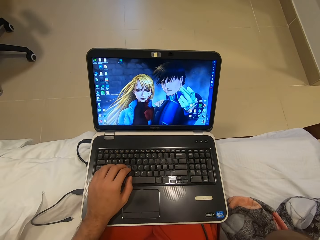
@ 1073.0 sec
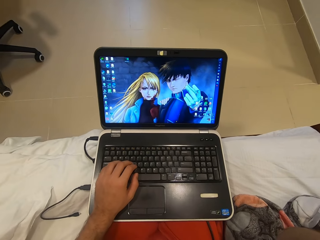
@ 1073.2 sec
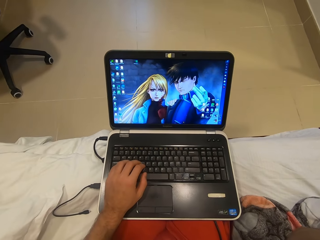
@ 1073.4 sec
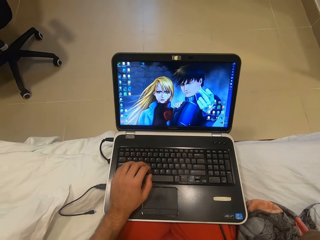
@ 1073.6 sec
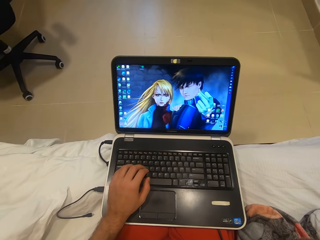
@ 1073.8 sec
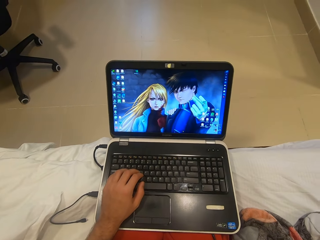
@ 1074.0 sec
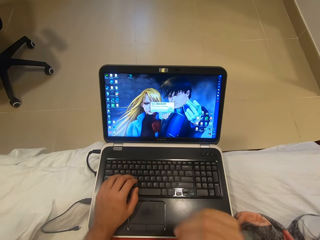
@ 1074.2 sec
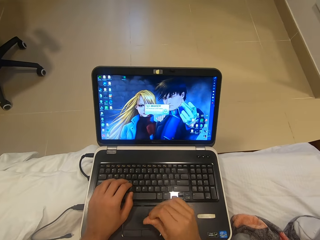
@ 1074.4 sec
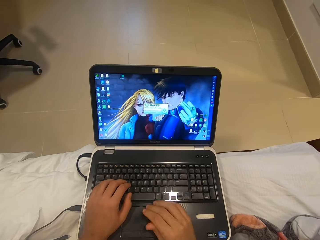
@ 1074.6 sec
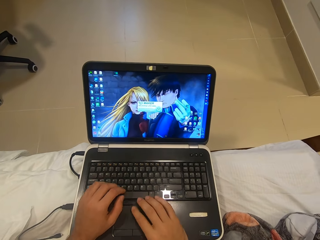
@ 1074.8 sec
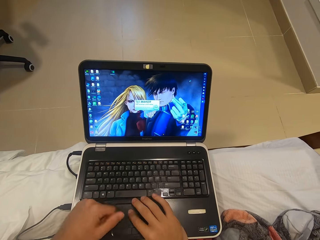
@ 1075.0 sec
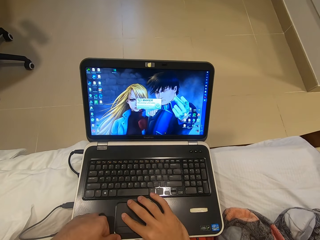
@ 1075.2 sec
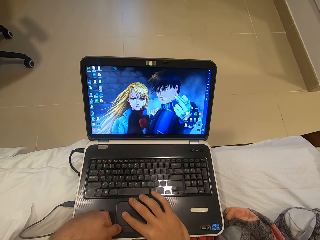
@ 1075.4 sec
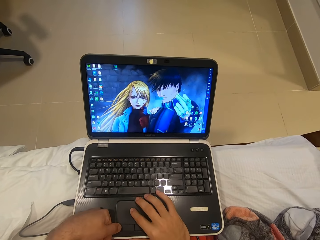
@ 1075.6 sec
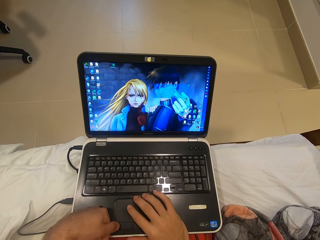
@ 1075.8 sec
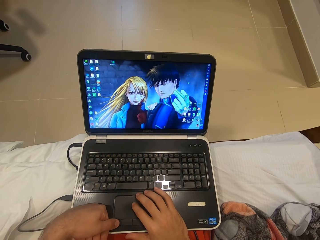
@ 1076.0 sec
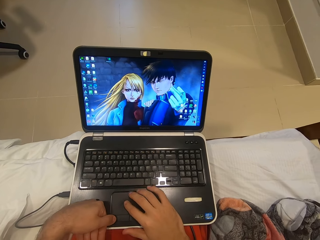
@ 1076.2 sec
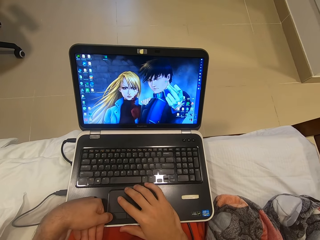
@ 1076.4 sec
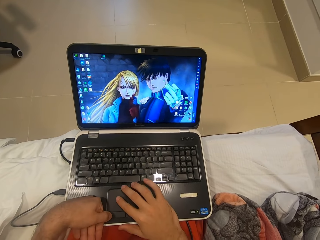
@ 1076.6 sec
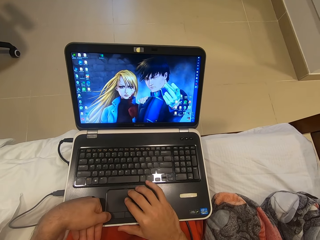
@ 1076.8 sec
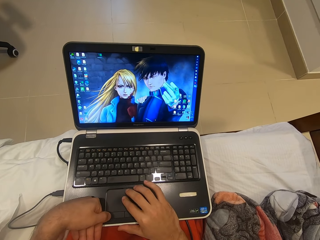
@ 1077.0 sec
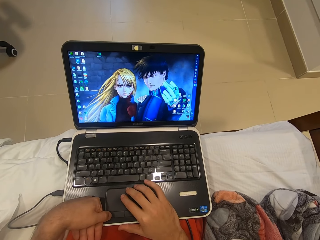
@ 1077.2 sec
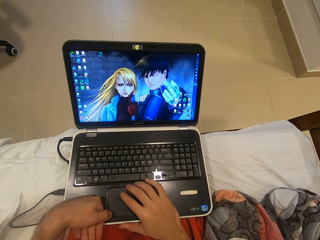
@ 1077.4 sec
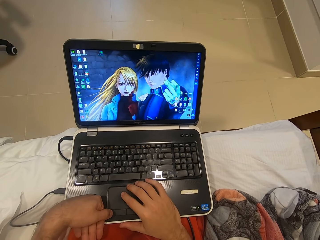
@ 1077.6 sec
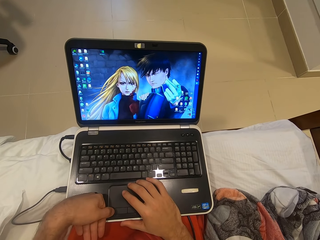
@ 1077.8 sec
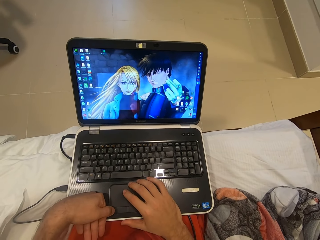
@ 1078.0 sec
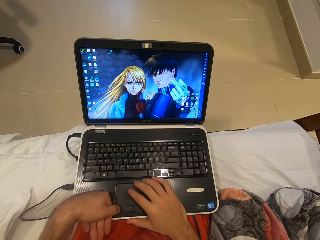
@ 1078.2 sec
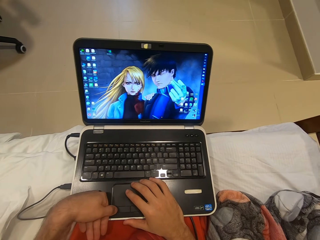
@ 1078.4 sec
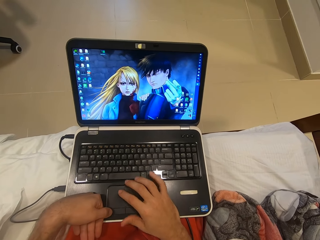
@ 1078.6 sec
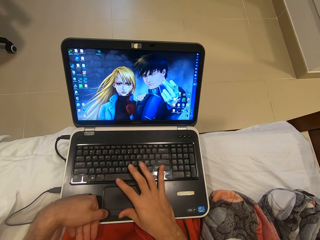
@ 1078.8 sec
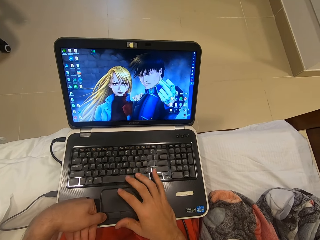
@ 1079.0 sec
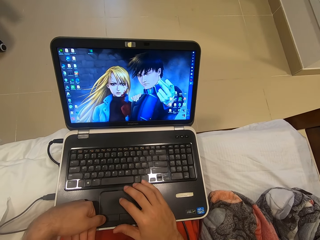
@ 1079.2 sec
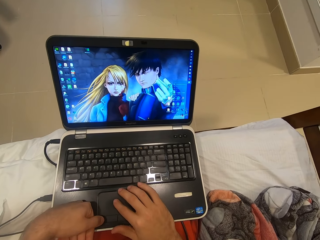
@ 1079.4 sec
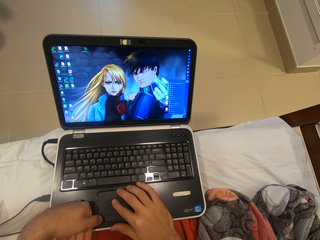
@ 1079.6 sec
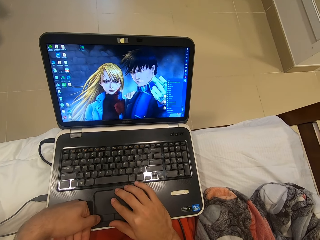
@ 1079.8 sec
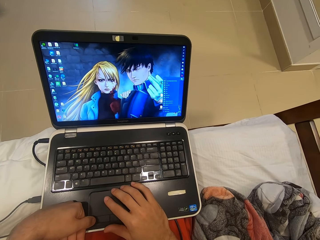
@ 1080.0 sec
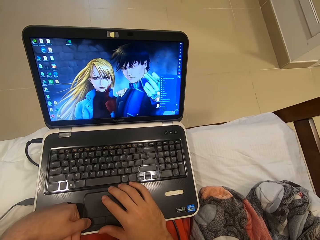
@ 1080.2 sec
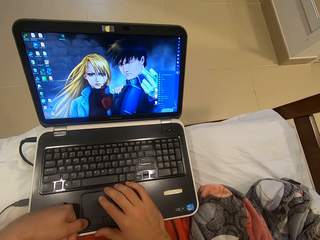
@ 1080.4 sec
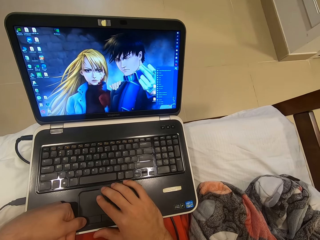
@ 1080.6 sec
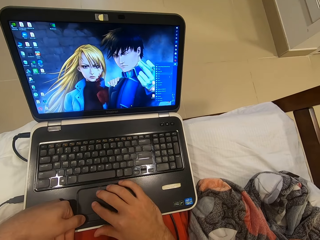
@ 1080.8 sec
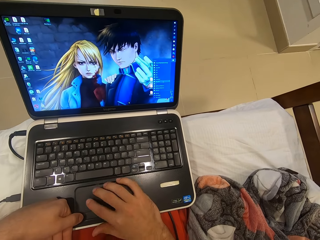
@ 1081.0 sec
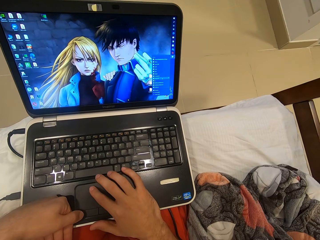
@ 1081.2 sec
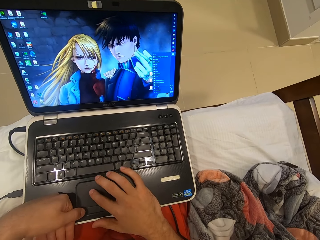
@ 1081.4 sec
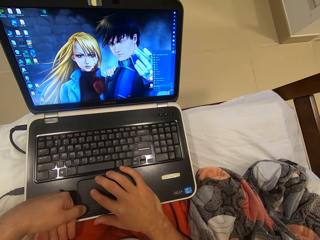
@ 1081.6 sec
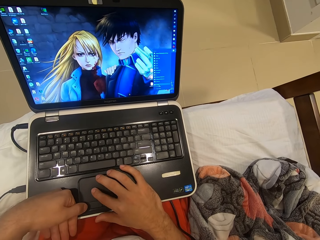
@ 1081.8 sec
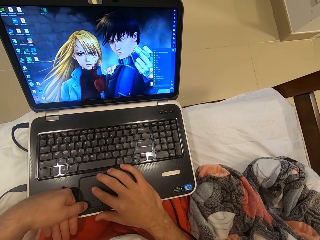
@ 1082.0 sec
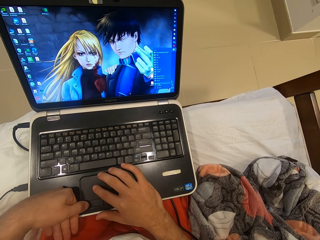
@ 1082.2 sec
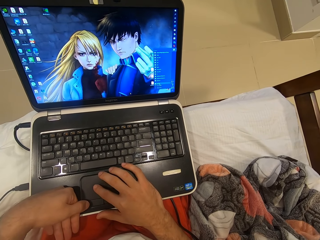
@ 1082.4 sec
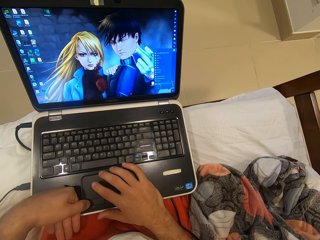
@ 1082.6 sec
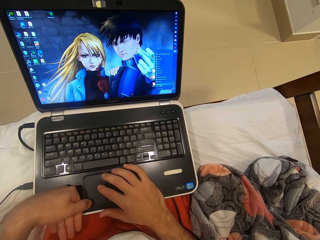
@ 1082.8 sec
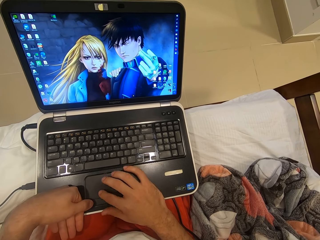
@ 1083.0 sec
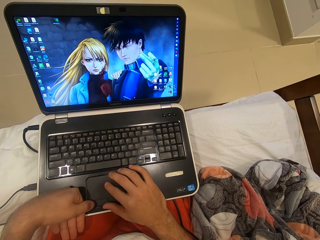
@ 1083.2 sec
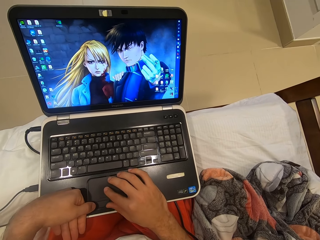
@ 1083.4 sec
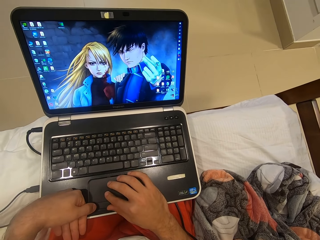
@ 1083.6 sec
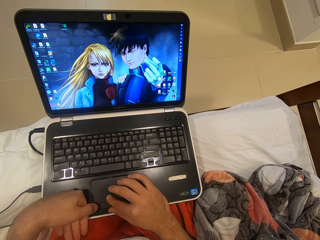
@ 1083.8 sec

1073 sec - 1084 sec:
The camera wearer removes her right hand briefly from the laptop on her thighs.

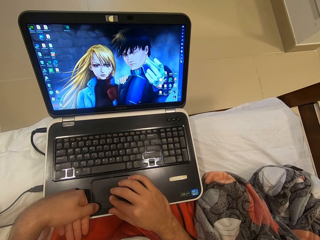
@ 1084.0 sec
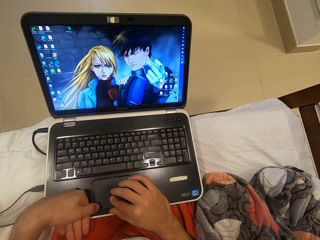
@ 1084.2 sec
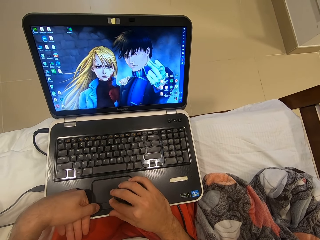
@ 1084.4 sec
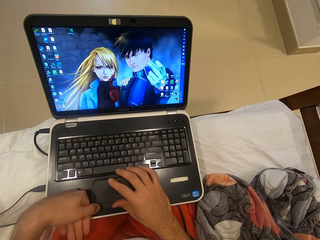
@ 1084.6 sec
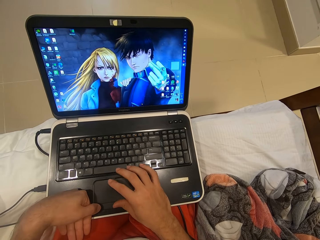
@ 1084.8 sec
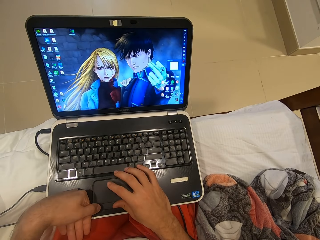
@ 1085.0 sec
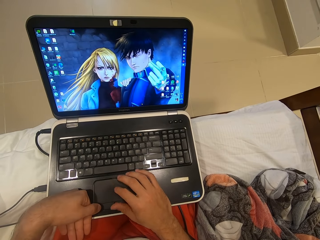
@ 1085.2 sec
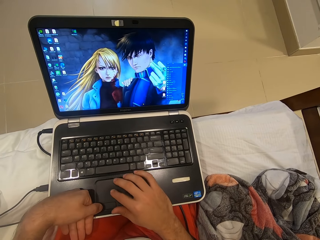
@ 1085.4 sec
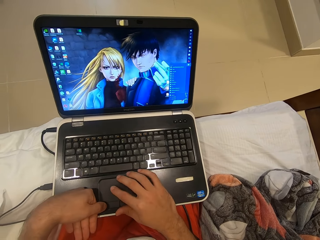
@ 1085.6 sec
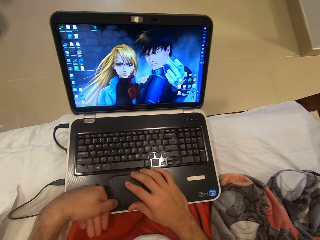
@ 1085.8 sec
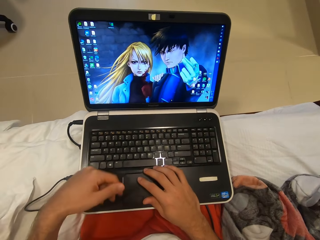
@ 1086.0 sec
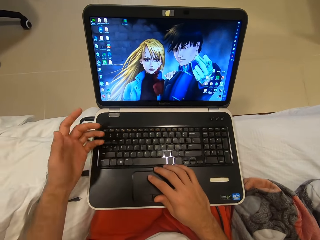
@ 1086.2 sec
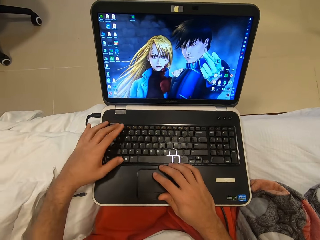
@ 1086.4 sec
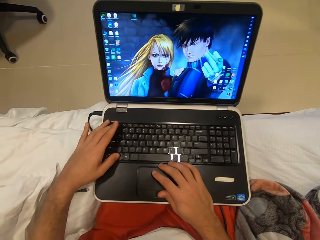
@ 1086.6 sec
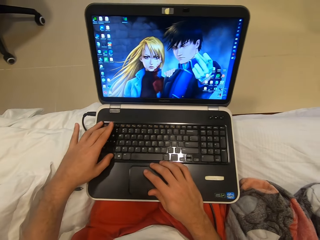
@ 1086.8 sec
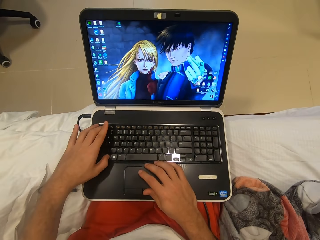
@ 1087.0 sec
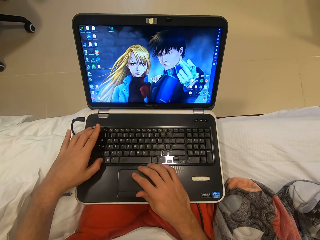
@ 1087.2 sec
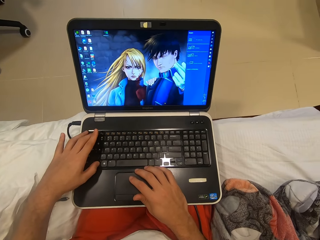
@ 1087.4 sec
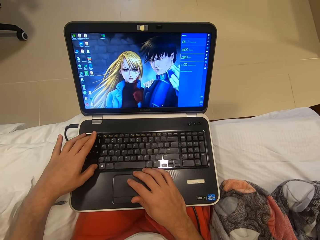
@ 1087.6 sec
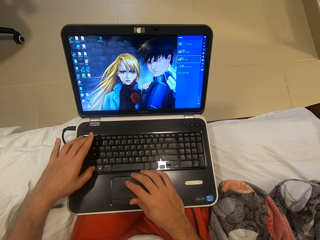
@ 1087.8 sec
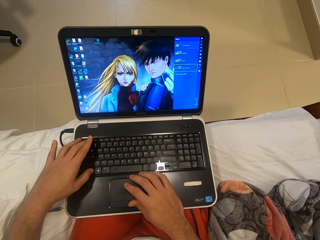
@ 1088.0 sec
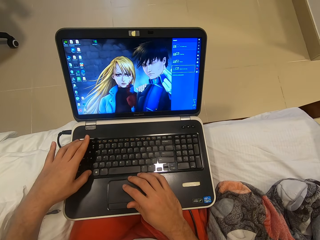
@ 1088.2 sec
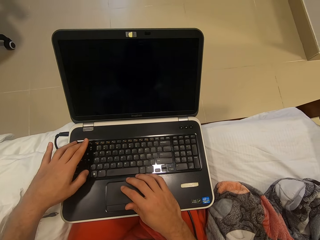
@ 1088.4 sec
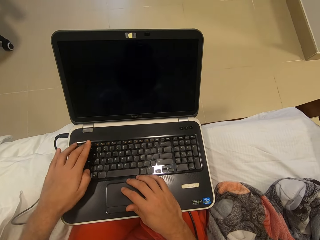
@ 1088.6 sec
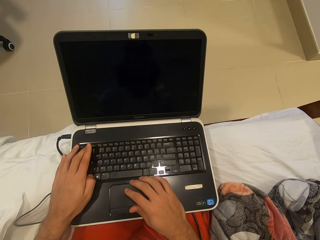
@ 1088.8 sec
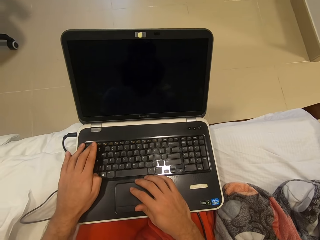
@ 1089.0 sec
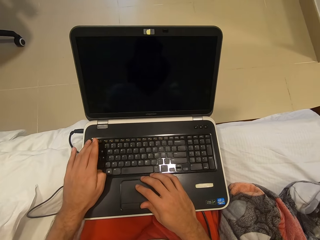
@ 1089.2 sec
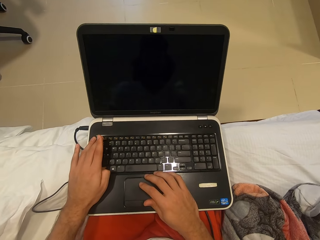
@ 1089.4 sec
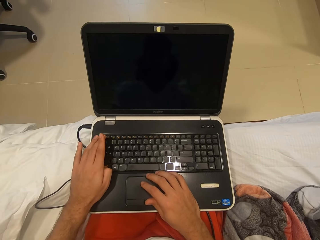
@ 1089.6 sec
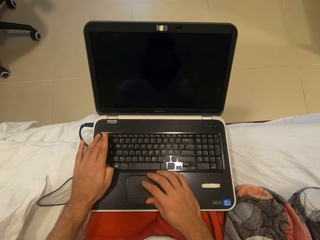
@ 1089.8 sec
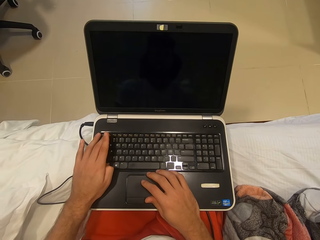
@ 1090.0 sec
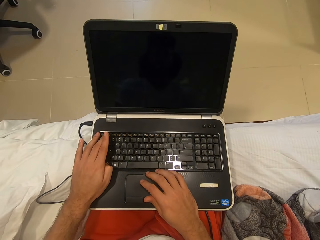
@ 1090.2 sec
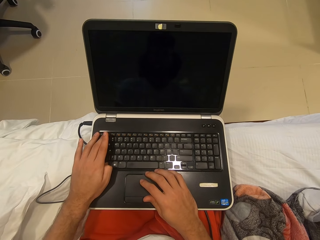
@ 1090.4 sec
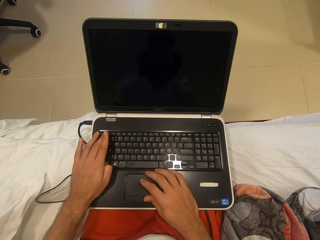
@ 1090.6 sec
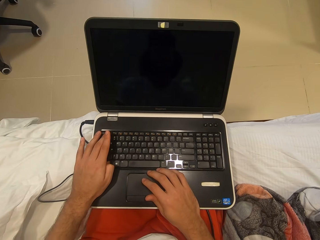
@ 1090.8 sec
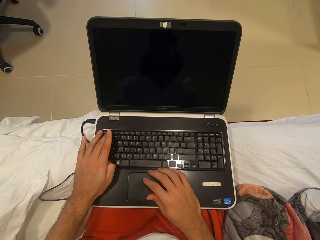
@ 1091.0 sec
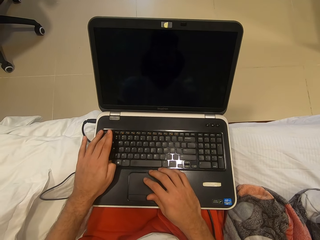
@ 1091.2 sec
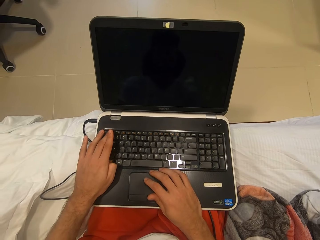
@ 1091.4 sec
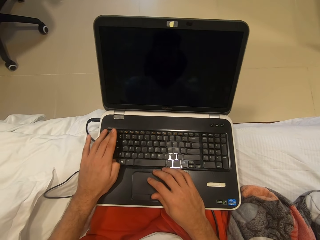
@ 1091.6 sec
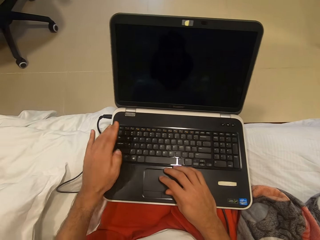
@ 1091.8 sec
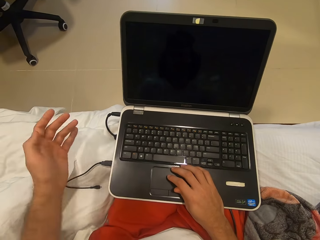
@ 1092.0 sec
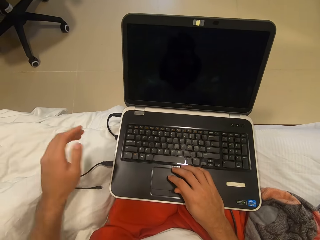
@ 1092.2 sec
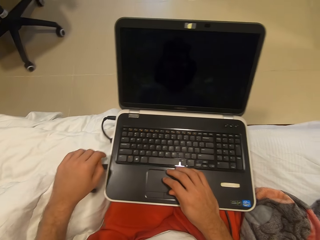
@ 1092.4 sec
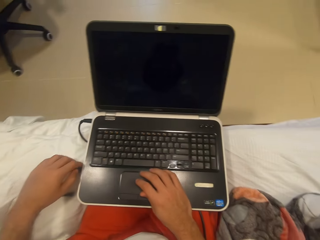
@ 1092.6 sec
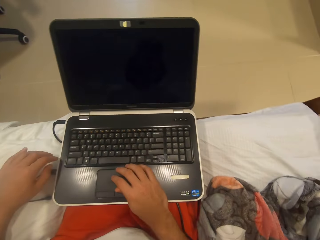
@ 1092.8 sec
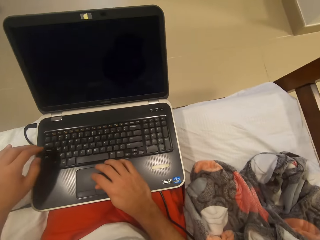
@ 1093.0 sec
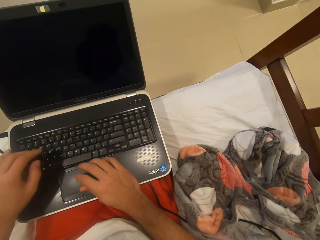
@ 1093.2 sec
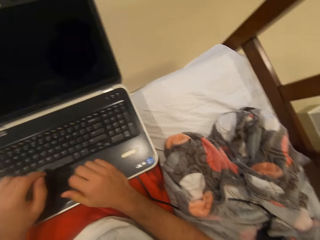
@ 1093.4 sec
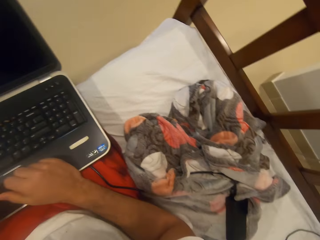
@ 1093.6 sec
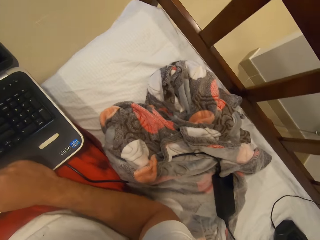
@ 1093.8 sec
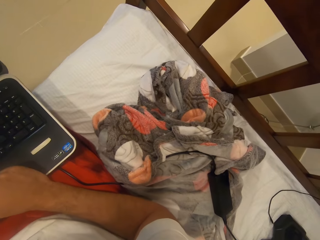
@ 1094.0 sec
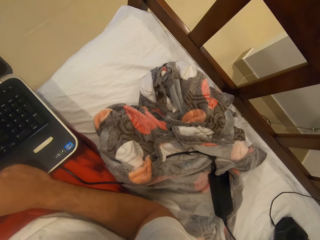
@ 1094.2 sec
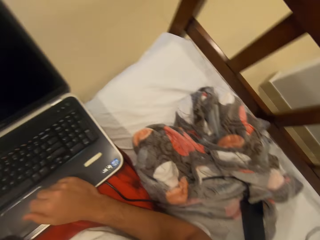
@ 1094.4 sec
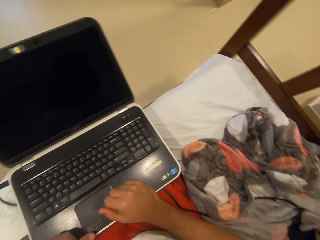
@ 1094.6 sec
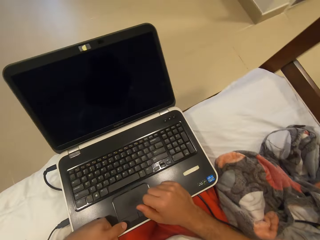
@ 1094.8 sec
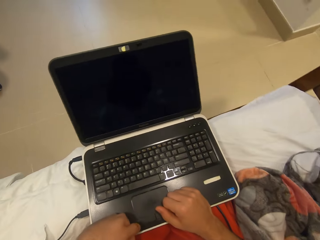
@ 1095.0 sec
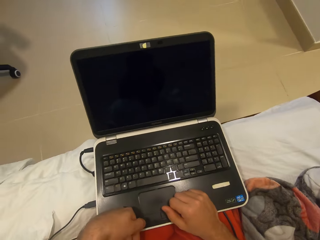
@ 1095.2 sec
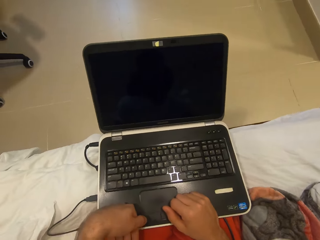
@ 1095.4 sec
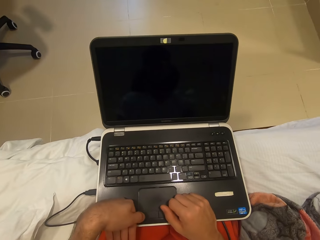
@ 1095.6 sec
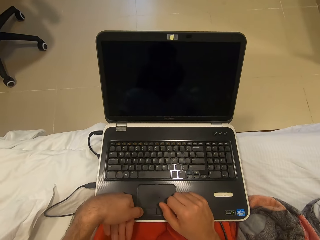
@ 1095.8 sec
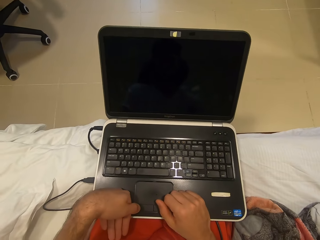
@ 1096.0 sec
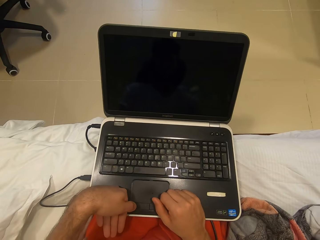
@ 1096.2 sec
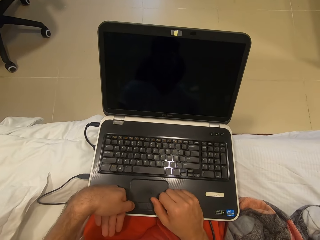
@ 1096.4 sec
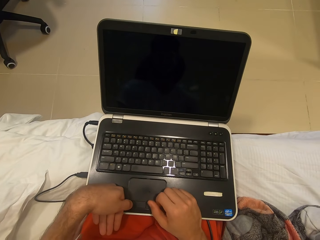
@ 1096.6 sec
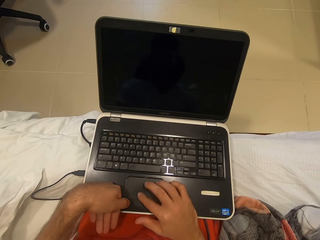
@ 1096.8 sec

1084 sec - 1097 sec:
The camera wearer operates the laptop on her thighs with her left hand. She looks around. She touches a cable by the side of the laptop on her thighs with her left hand. She stares at the laptop.
